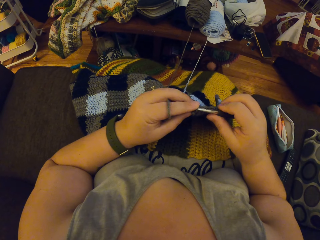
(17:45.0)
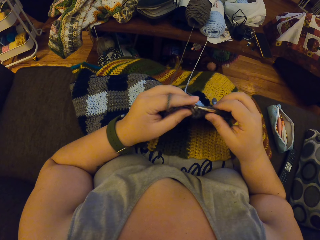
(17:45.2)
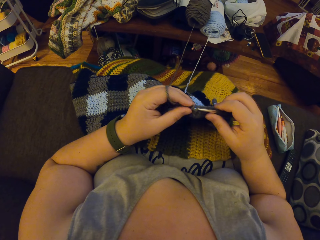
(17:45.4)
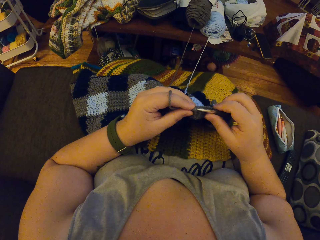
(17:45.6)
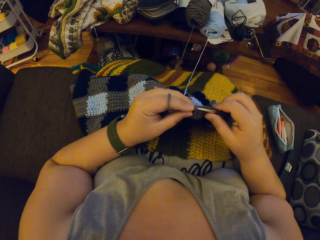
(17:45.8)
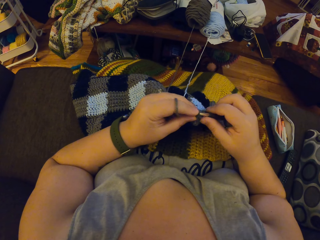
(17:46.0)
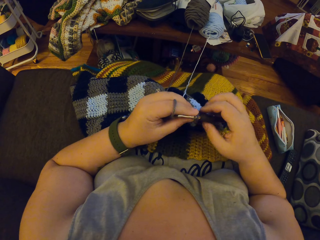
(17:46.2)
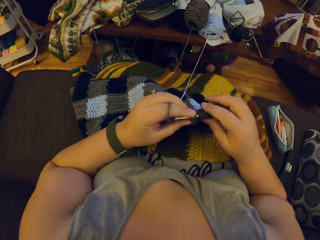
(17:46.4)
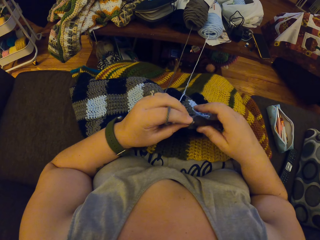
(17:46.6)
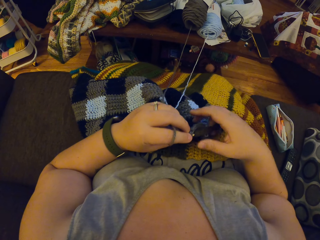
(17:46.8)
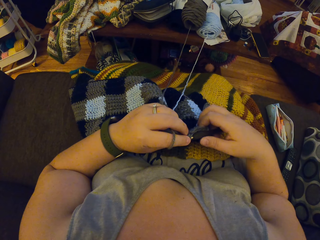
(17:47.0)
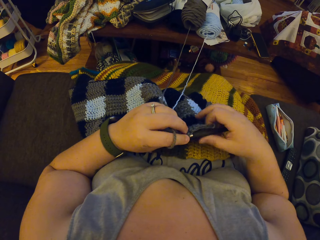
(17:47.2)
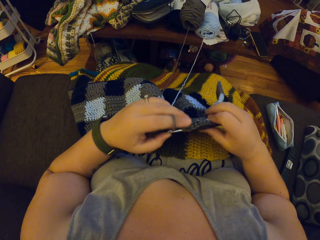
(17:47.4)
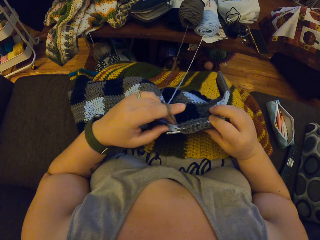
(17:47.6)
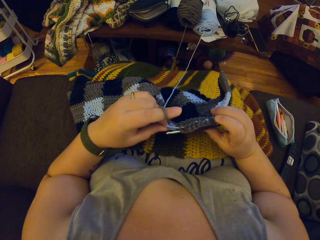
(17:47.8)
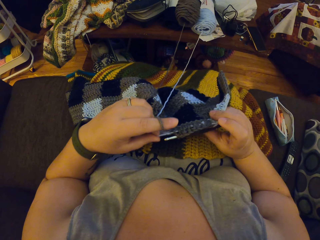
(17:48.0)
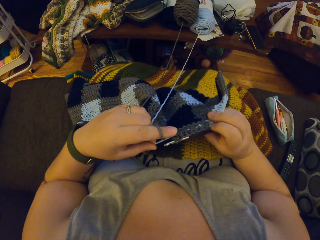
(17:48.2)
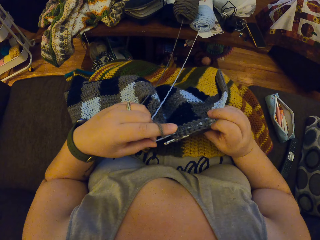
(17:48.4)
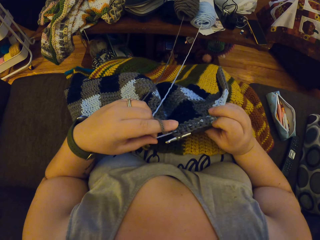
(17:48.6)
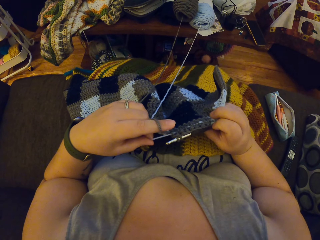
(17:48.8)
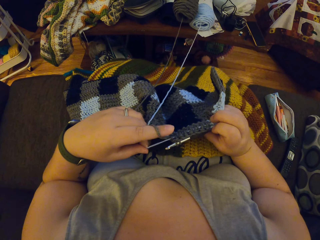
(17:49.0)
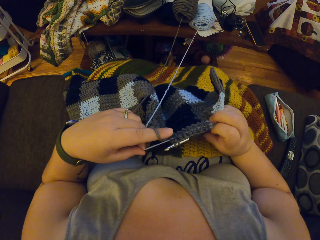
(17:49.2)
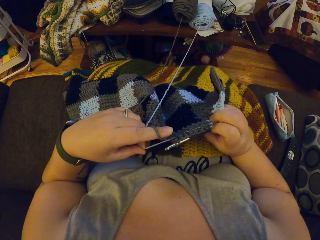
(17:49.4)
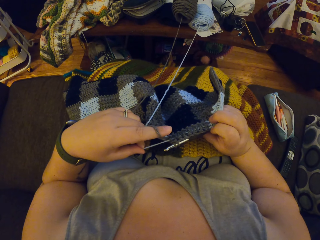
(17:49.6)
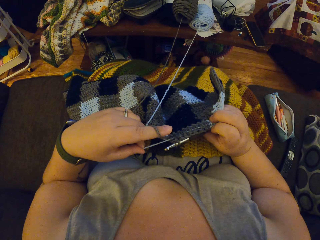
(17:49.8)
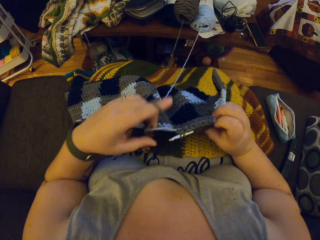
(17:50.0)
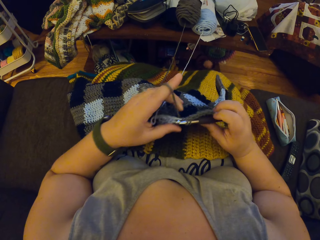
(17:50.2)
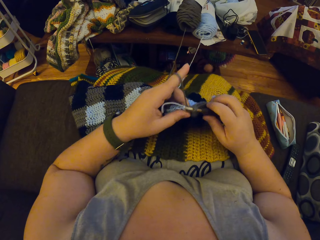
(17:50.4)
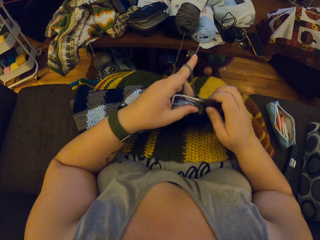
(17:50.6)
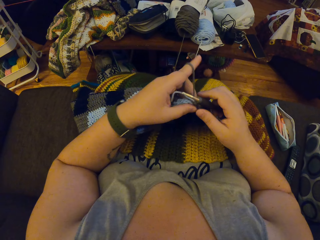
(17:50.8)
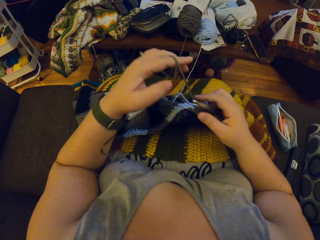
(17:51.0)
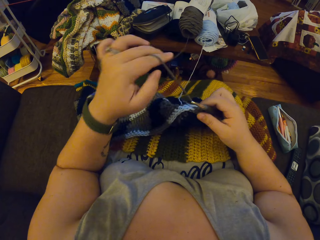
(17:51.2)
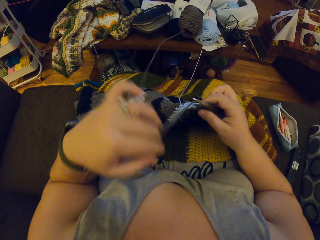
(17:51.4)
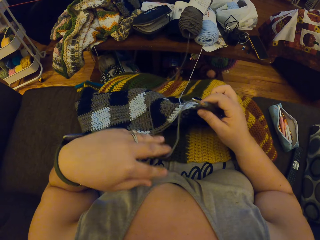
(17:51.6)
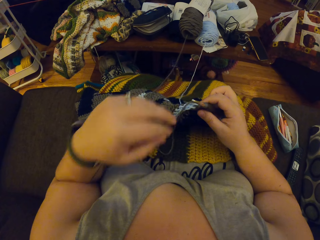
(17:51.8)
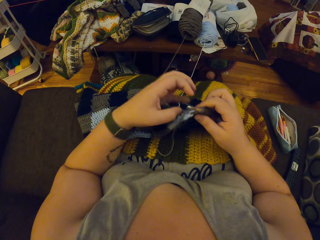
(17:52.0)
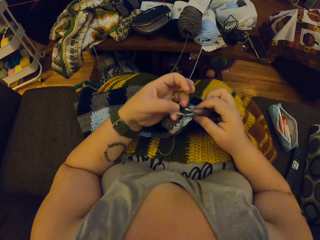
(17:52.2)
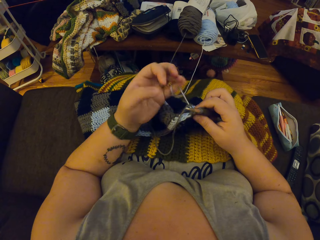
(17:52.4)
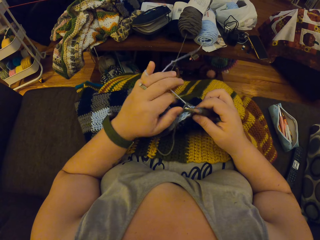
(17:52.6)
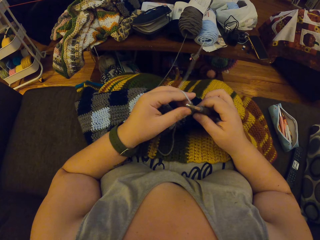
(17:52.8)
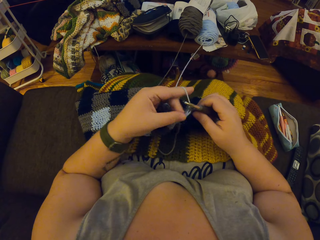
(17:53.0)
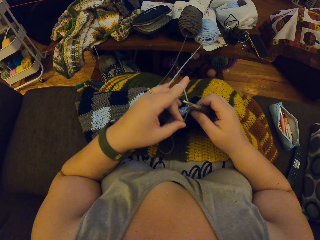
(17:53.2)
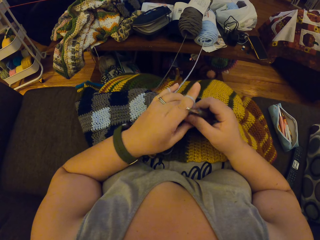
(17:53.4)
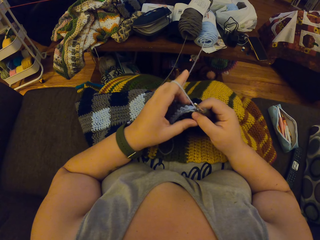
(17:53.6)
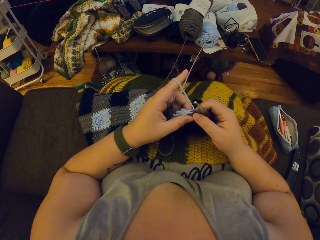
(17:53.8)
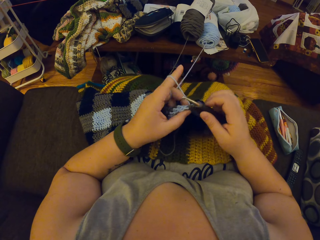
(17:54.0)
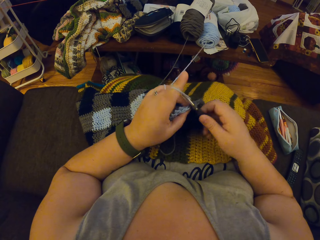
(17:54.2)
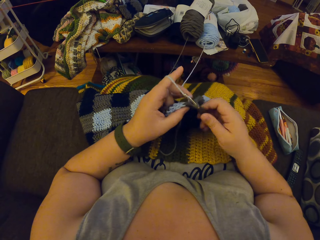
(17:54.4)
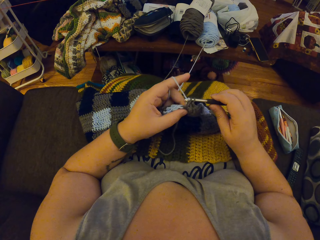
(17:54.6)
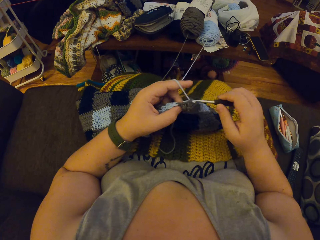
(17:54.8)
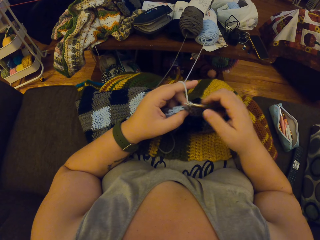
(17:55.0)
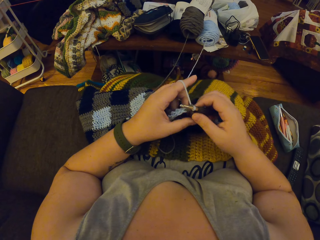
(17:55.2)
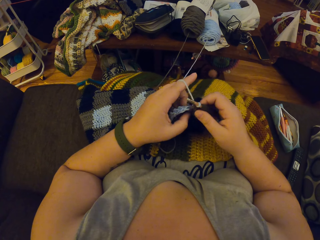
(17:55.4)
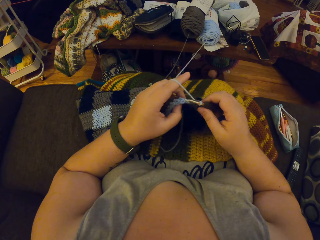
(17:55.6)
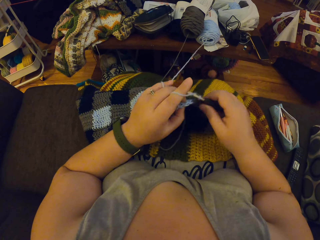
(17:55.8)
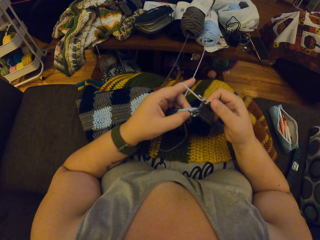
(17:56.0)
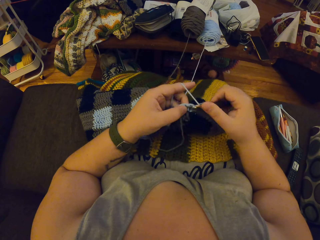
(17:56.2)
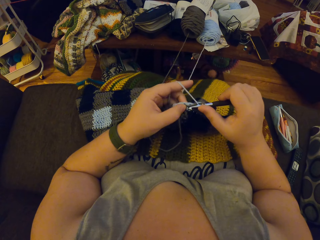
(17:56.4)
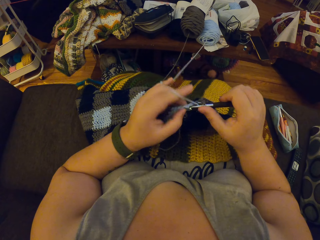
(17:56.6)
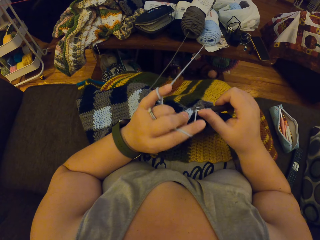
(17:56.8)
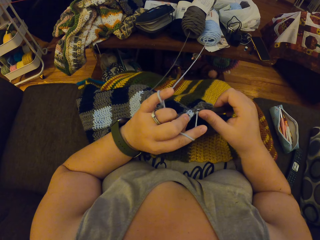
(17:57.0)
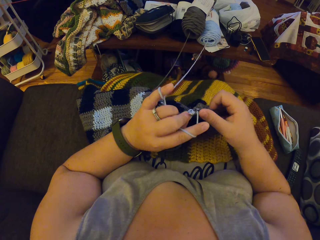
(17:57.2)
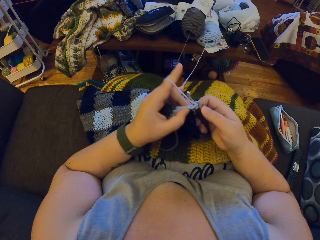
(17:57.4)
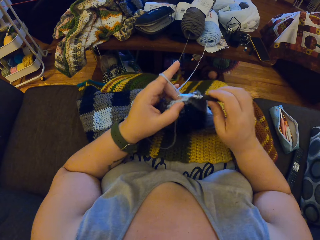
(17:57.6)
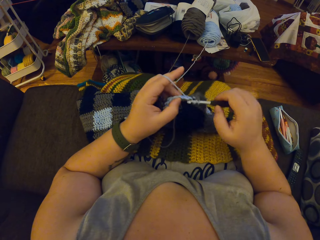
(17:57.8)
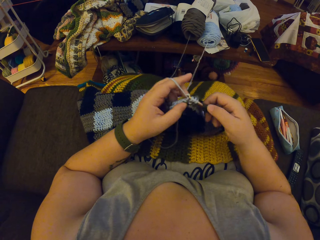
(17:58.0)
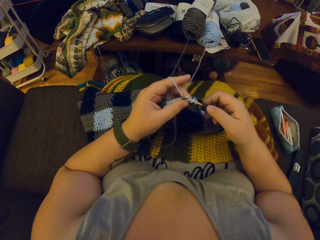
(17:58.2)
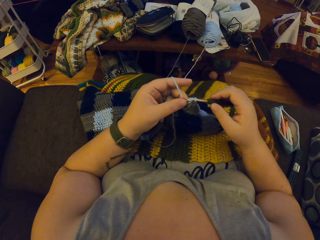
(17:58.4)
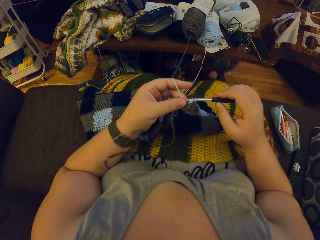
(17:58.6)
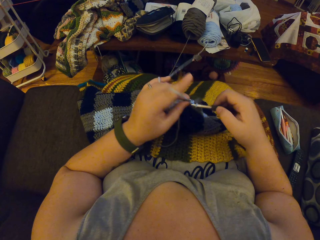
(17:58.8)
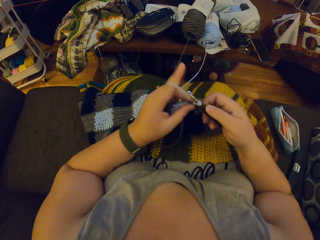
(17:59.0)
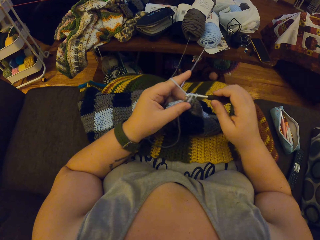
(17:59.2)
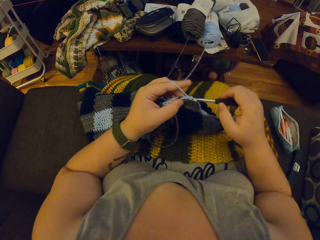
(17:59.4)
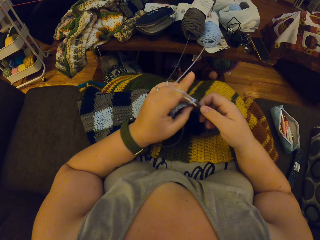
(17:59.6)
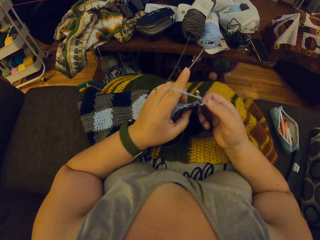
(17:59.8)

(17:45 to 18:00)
The camera wearer crochets the yarn with her hands. She adjusts the fabric with her hands. She adjusts the yarn strand with her left hand. She unrolls the yarn from the finger and rolls the yarn on the finger. She crochets the yarn with her hands.

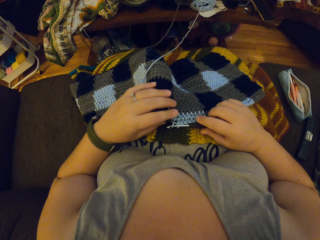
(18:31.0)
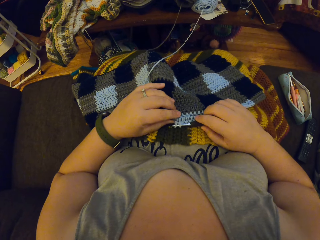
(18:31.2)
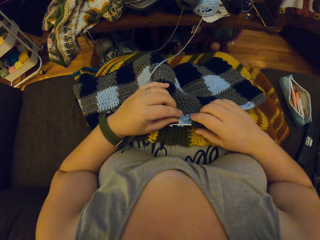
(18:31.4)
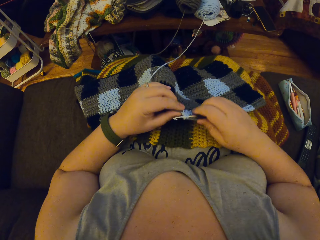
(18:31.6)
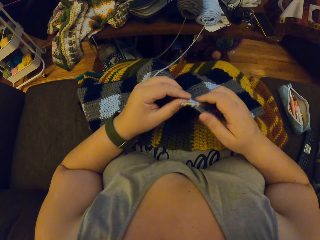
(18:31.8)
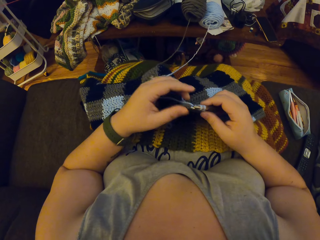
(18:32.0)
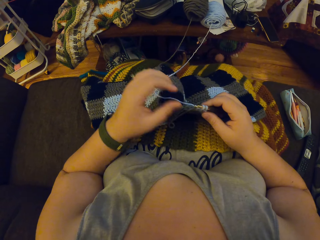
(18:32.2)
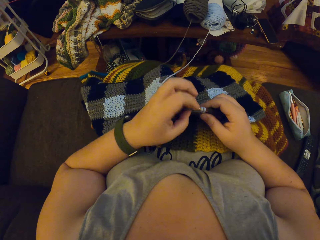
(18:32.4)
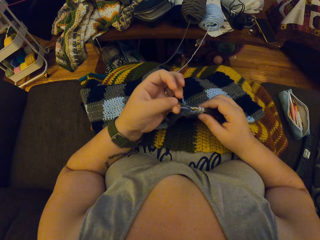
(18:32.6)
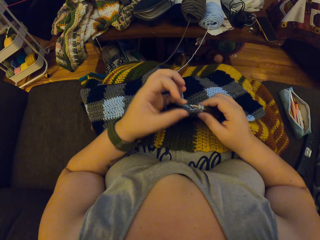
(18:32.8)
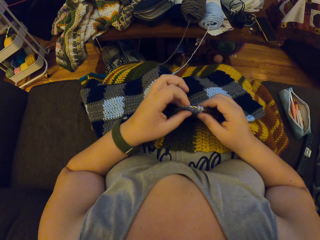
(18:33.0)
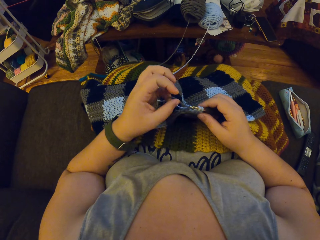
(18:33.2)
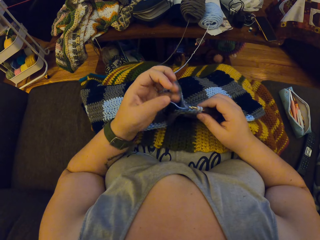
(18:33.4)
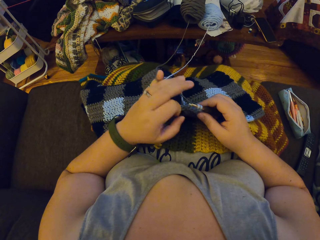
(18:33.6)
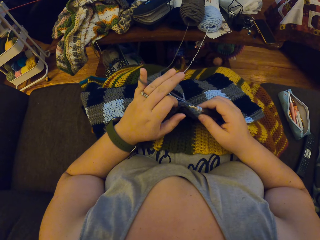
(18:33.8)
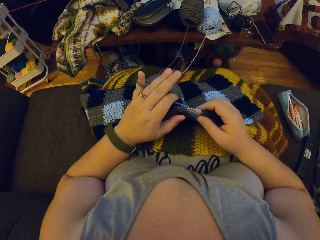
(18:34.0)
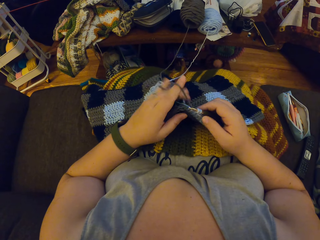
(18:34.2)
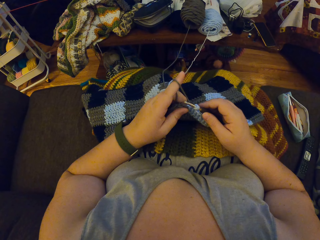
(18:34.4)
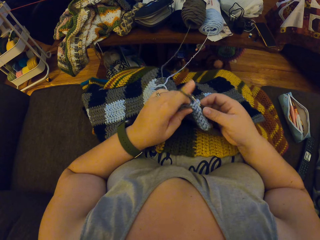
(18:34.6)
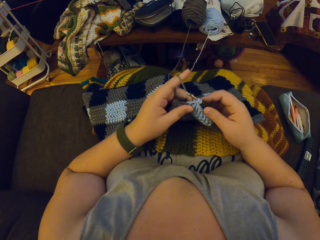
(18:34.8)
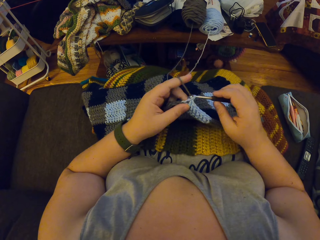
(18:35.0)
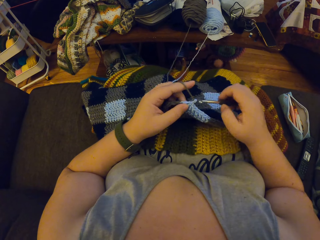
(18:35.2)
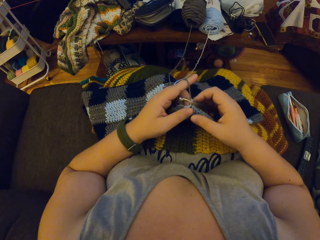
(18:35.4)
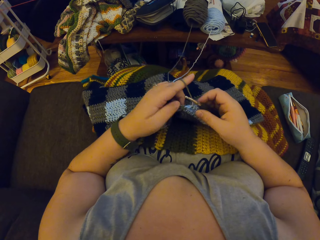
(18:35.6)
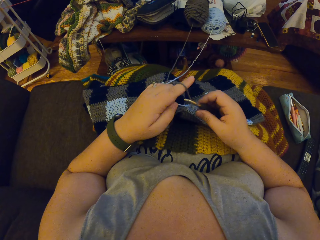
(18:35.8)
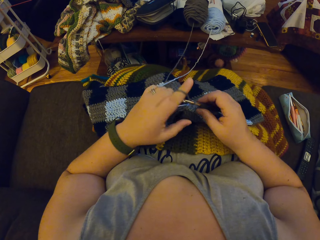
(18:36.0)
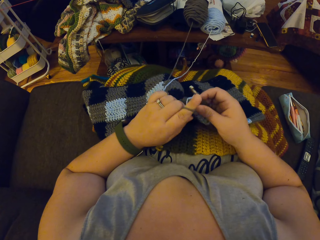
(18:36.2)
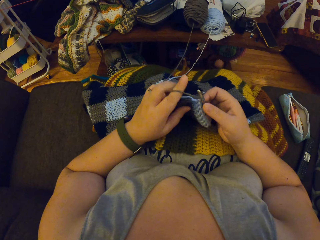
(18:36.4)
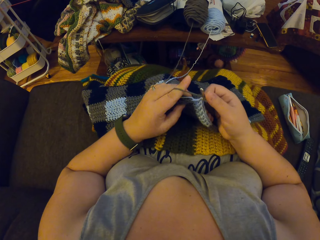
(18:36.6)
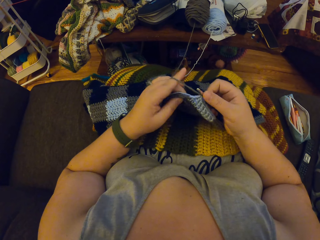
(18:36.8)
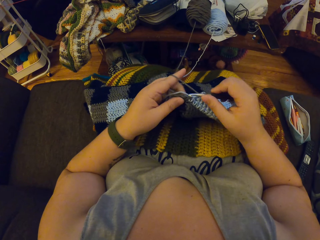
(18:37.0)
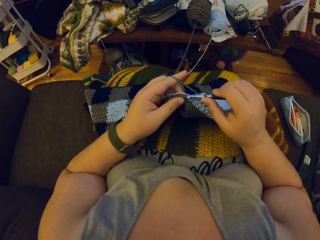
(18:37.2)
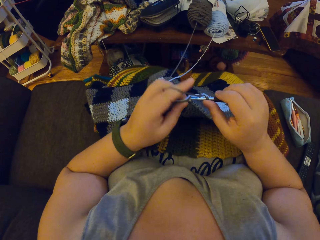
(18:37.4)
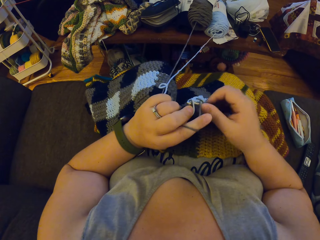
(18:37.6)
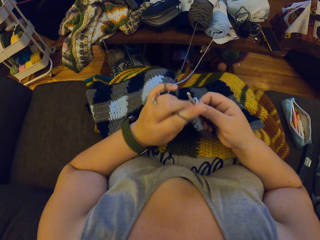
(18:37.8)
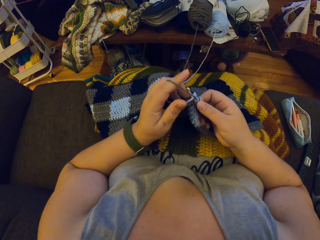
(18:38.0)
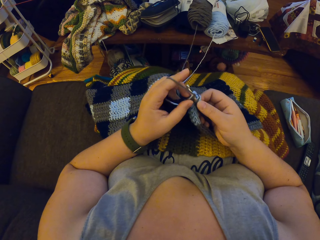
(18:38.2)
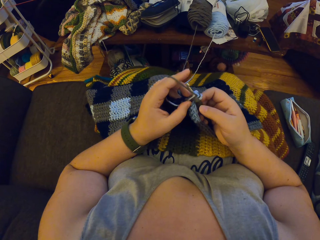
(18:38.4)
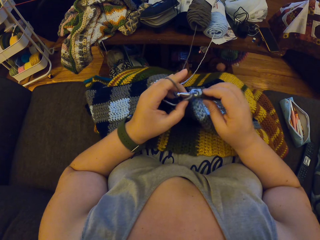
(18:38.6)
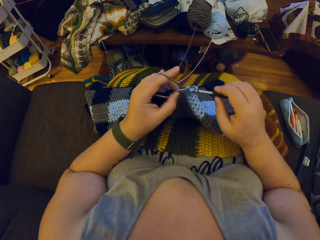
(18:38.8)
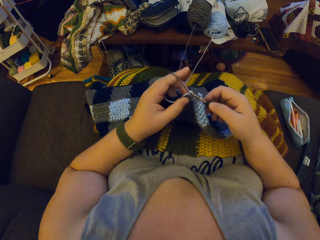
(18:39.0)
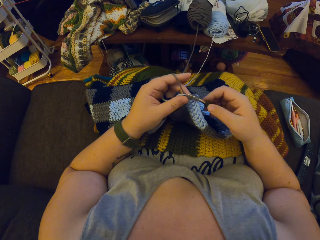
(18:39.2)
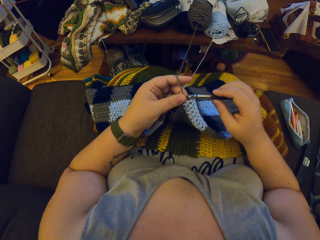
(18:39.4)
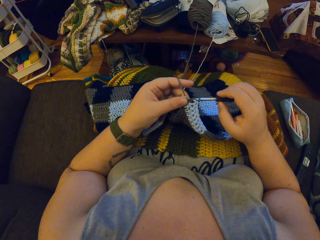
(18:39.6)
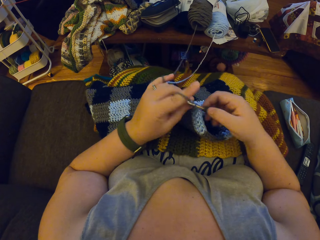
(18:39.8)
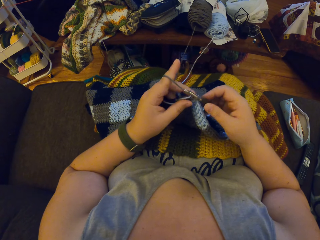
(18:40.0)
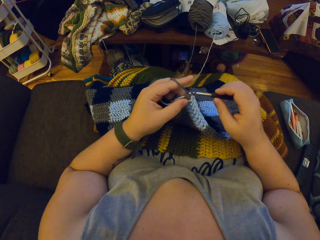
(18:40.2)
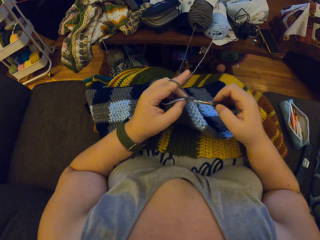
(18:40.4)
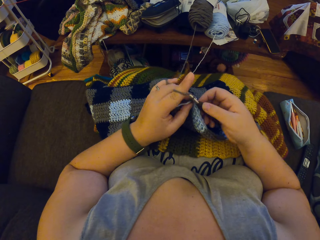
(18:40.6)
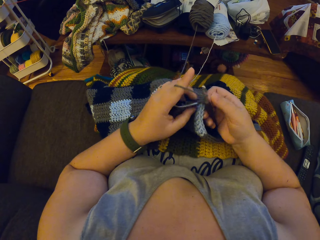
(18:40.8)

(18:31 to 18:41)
The camera wearer knits the fabric with the hooked needle.
